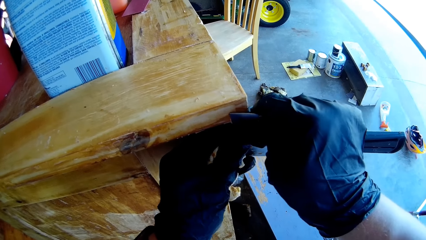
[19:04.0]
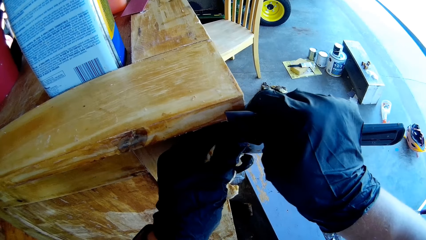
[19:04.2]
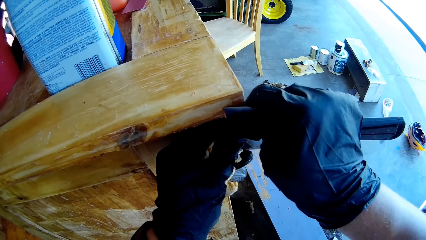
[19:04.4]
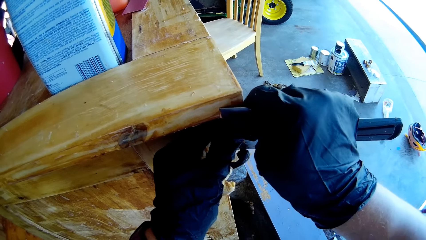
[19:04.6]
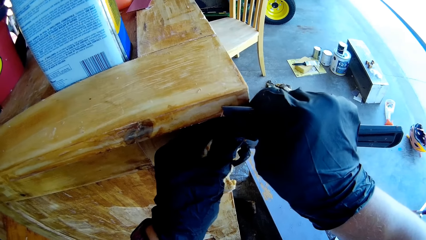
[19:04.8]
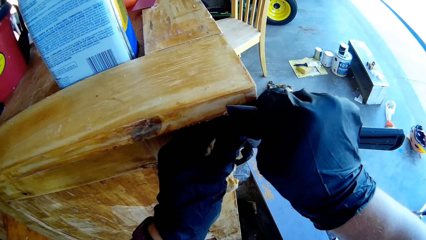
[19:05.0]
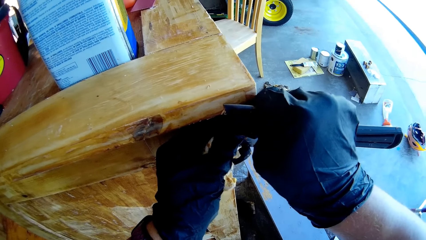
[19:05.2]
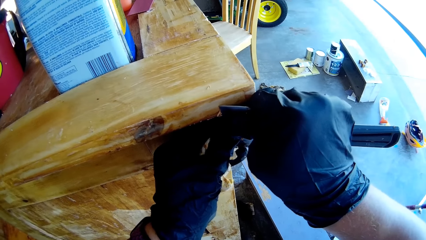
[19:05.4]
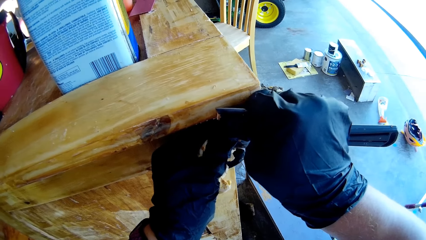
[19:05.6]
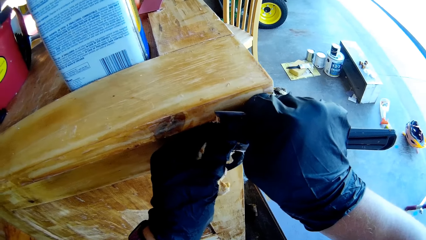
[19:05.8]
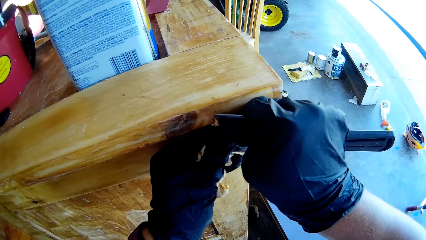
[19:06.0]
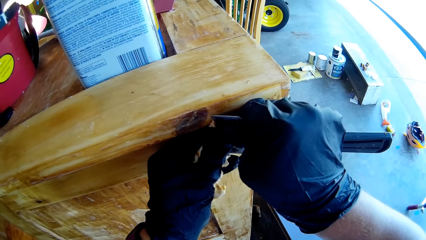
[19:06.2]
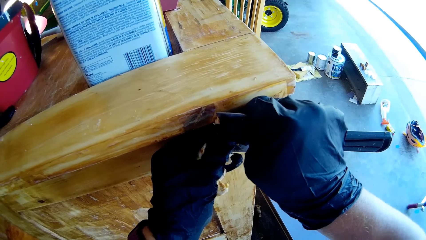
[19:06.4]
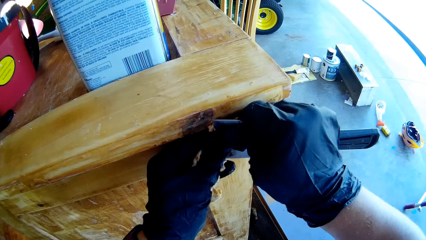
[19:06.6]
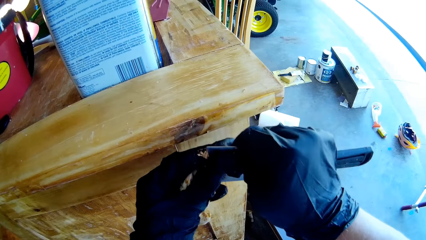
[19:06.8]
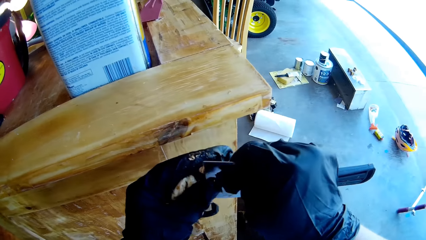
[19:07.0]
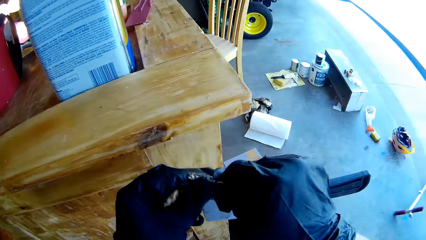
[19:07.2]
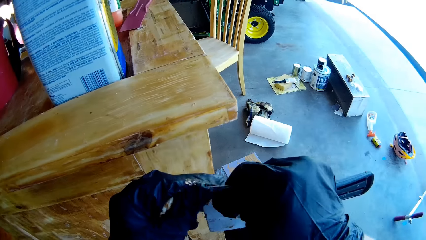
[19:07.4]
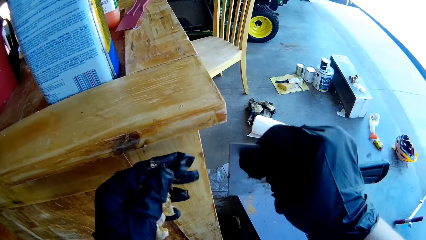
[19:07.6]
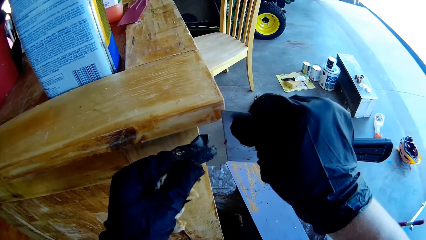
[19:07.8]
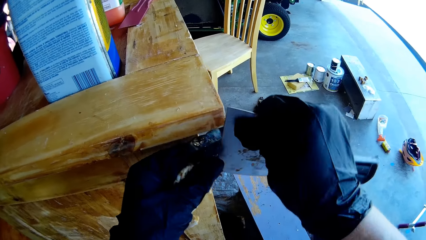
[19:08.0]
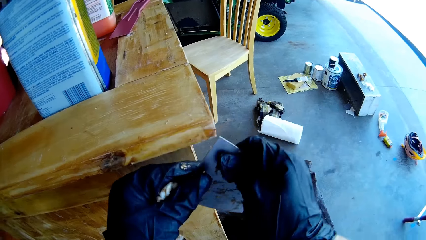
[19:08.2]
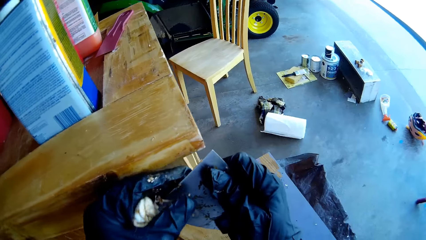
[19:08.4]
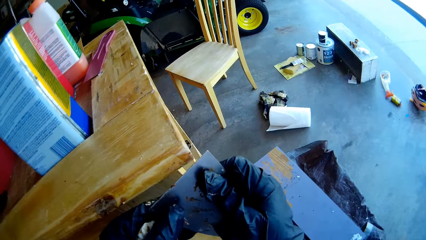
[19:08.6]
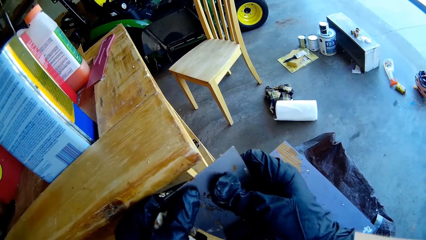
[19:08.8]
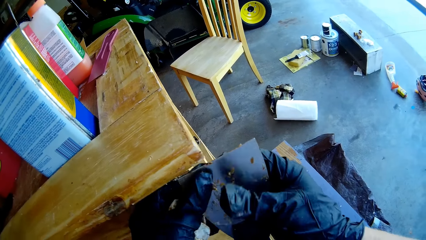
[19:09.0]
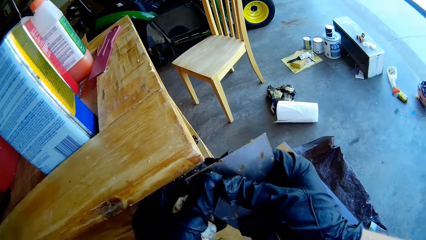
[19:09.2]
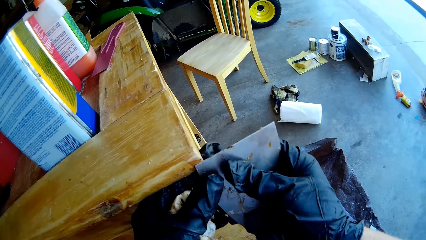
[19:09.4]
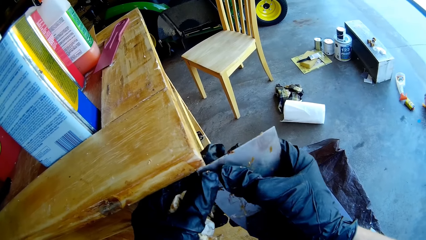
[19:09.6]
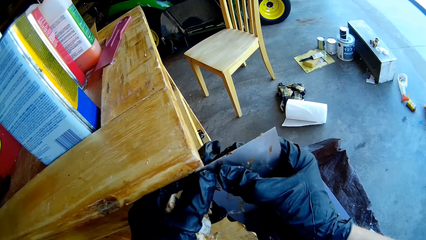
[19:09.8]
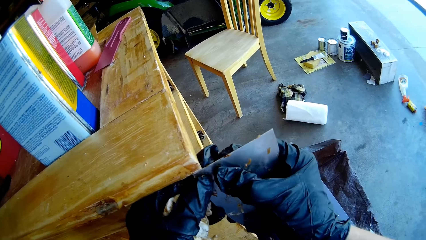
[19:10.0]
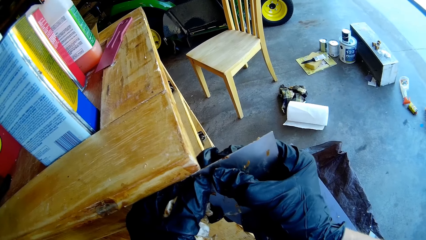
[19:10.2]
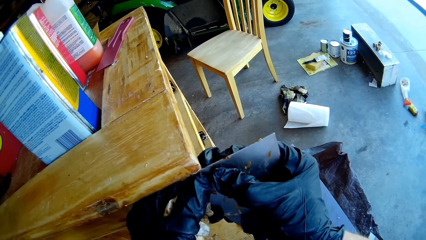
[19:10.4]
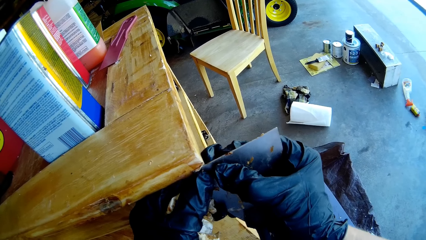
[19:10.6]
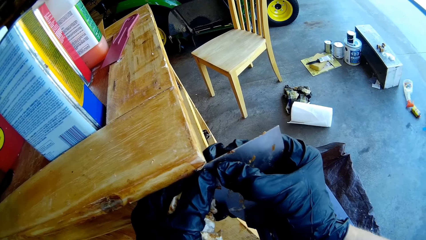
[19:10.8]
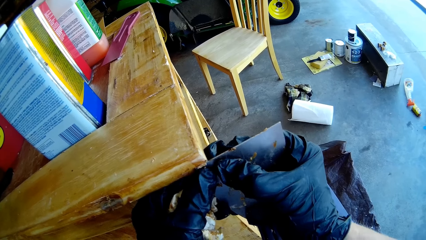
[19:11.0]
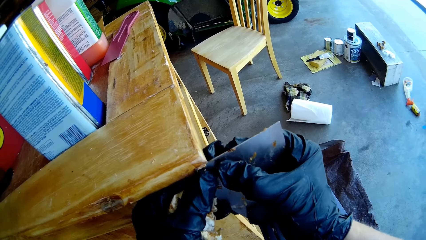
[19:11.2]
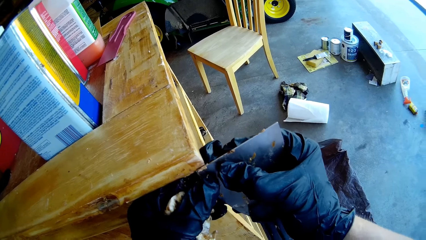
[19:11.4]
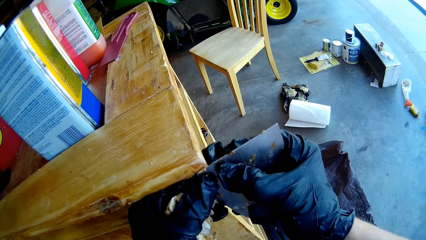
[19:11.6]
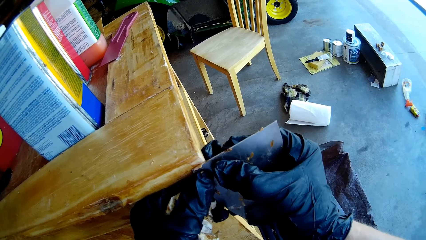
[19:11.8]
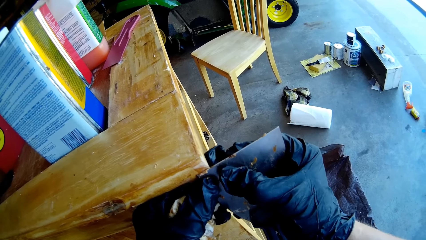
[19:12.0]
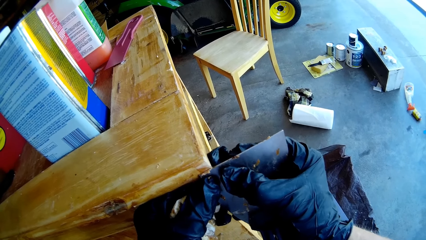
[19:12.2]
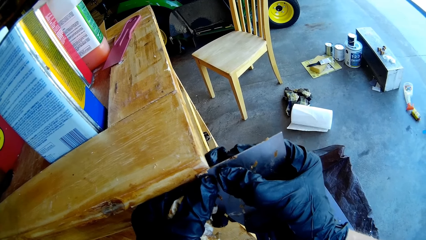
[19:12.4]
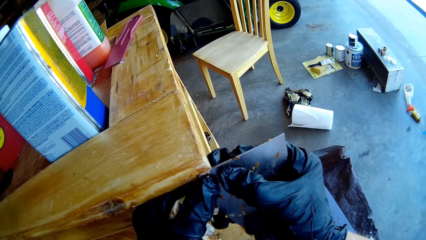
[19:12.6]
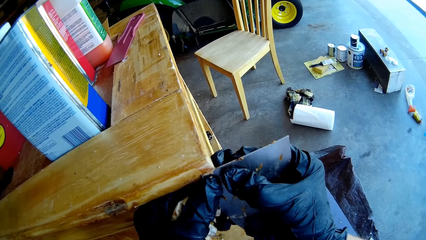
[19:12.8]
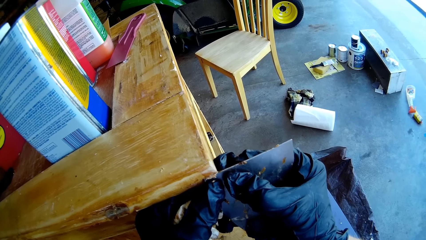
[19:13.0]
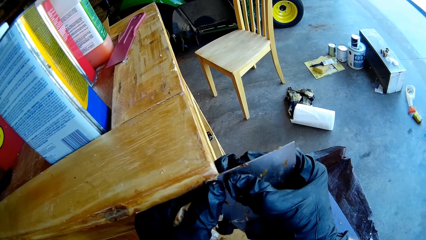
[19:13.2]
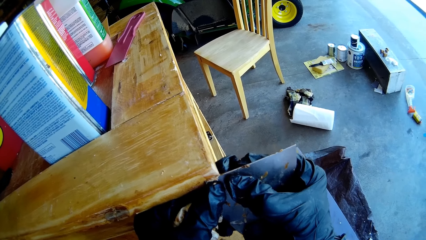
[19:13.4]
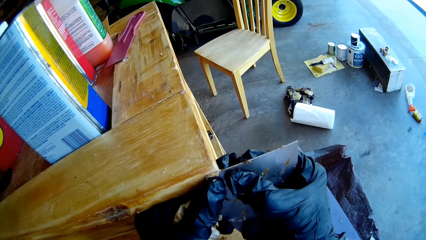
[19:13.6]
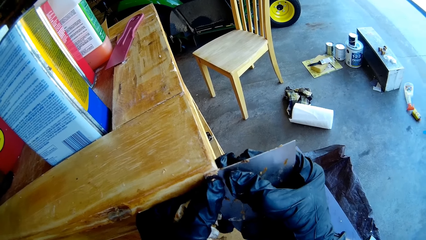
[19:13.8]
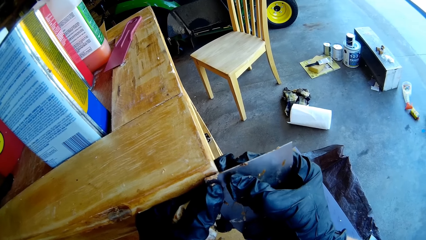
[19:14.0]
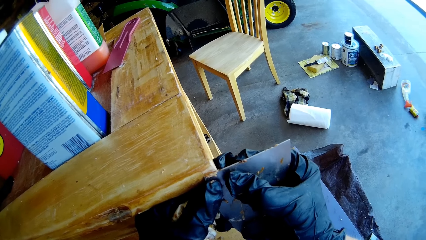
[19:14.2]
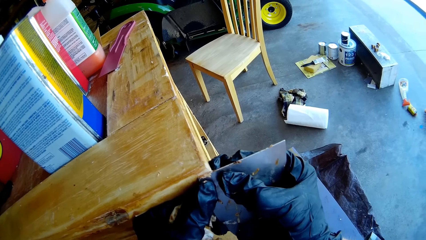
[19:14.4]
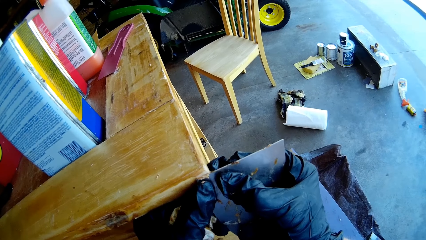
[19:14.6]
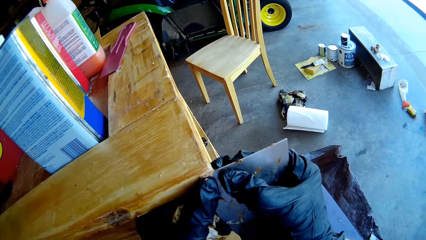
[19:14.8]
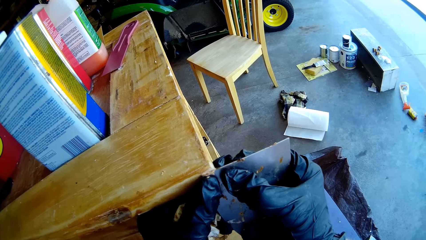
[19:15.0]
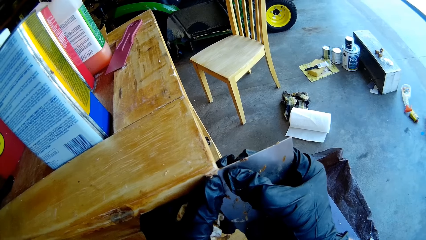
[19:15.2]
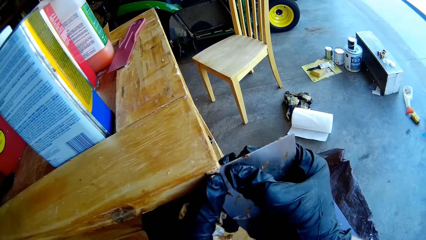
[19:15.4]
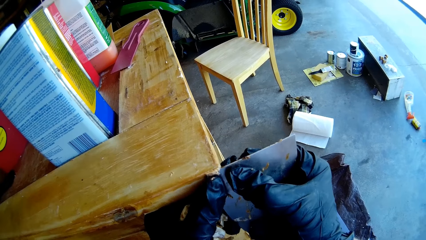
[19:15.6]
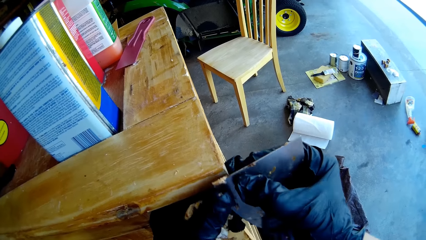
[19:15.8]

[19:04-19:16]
The camera wearer wipes the wood chisel with gloves. They shave wood with the wood chisel.

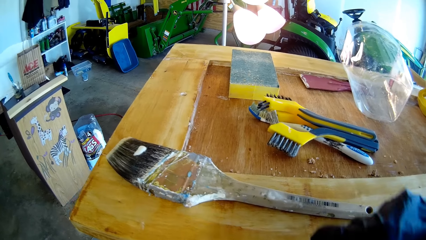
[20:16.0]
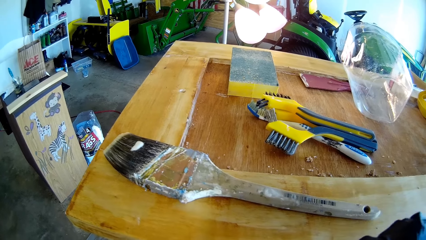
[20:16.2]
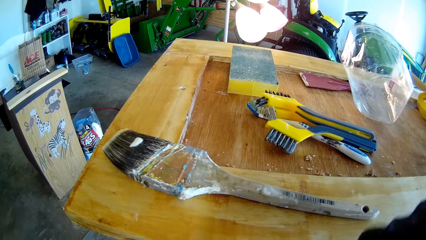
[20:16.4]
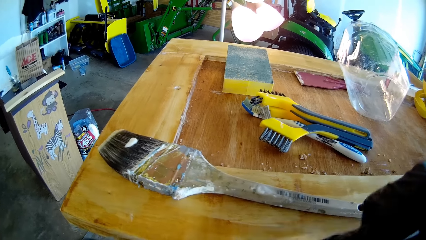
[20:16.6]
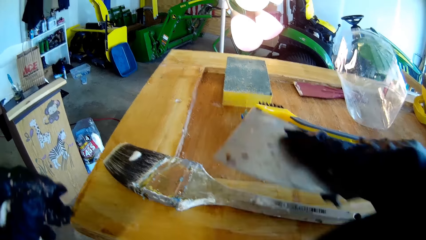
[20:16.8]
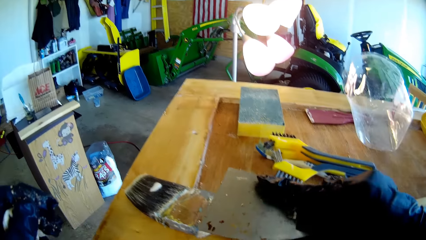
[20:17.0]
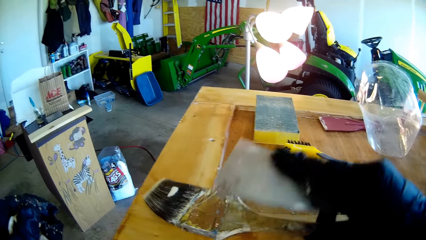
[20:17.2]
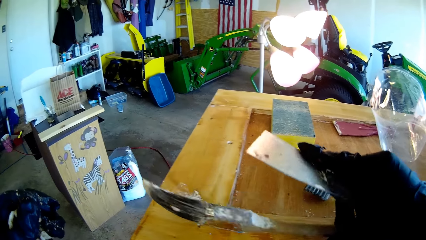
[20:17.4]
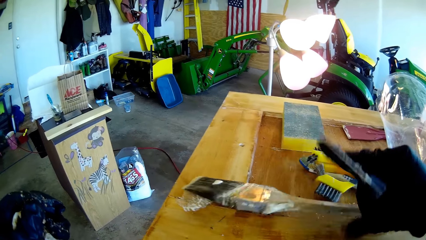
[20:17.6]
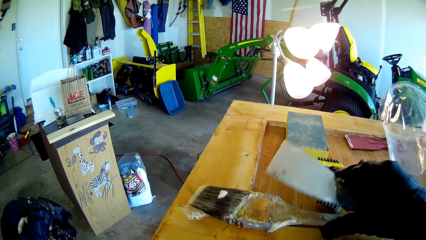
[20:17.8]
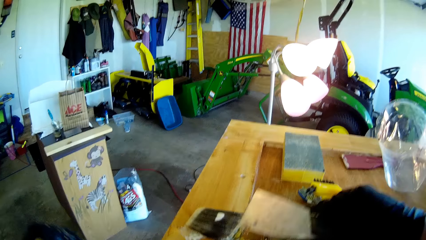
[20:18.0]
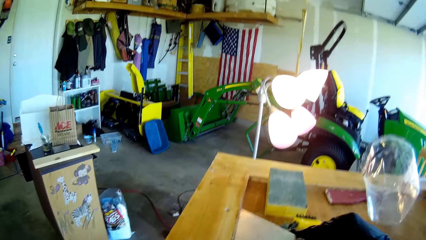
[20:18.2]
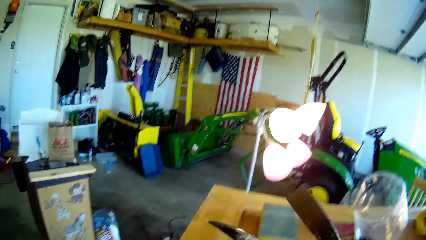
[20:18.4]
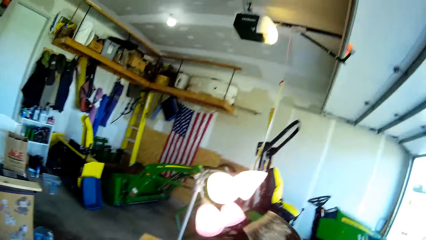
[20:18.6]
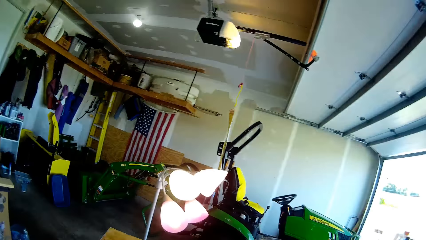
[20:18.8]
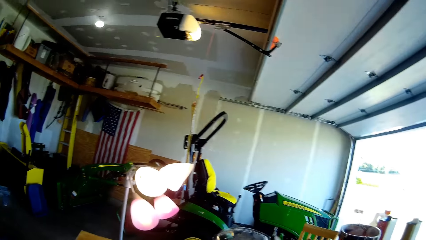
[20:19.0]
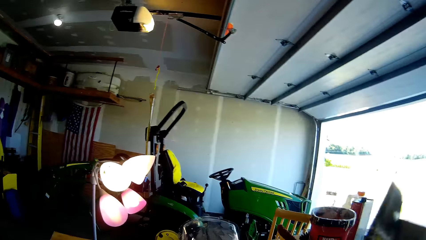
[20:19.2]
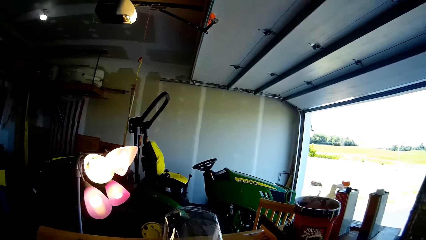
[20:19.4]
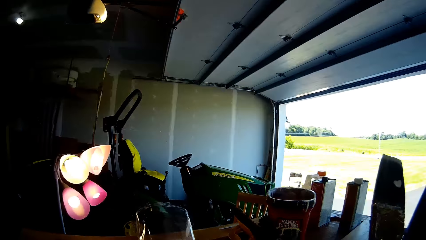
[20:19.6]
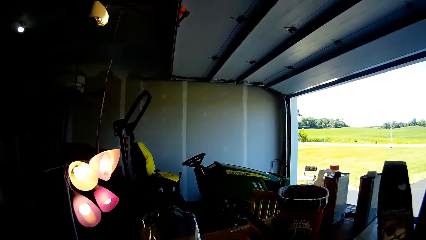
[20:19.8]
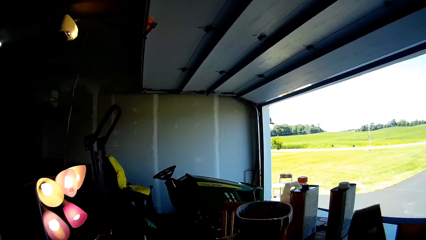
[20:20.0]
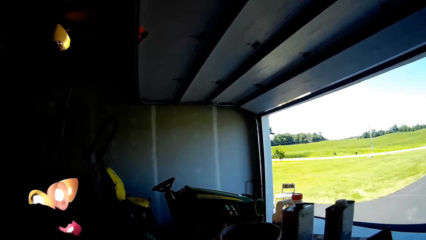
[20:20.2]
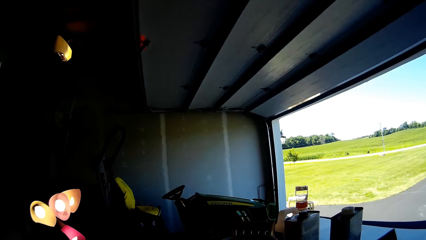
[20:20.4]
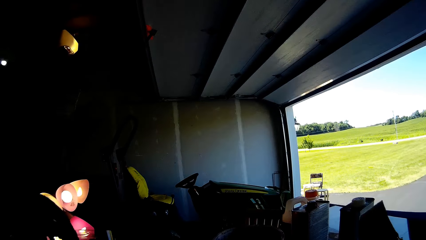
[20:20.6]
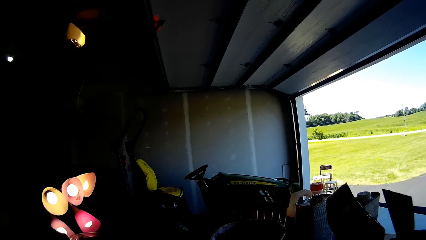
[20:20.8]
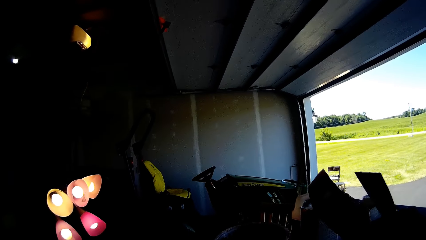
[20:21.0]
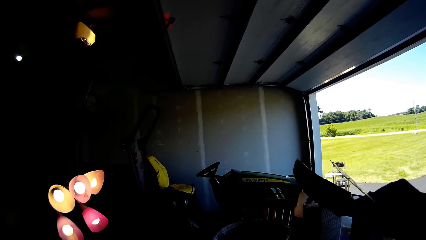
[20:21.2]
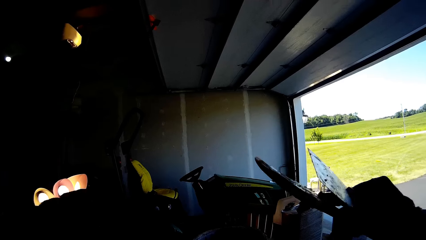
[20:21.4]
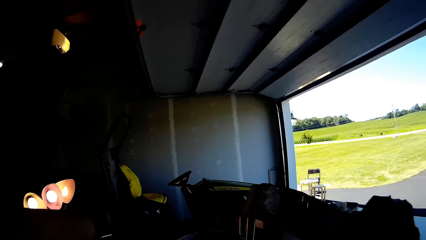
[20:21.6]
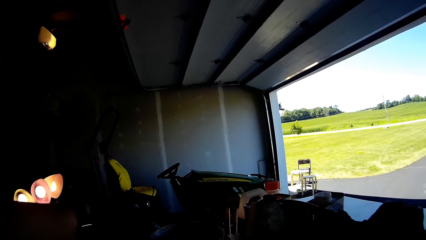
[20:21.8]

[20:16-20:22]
The camera wearer picks up a paint brush. They move the paint brush. They look around.
